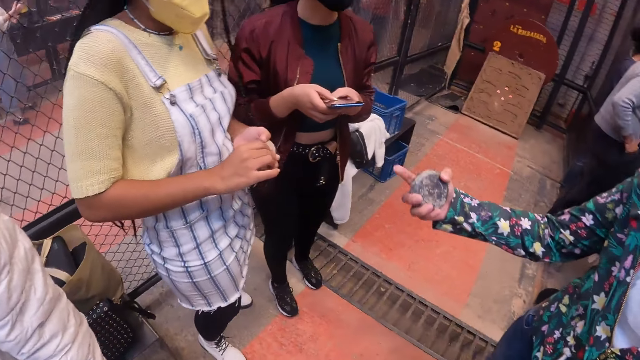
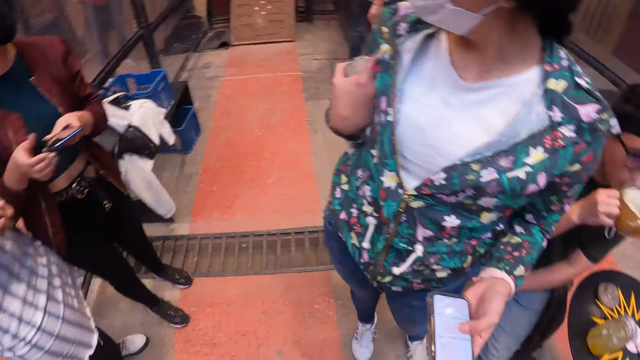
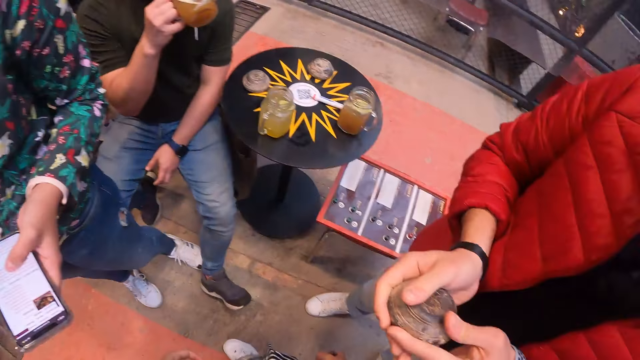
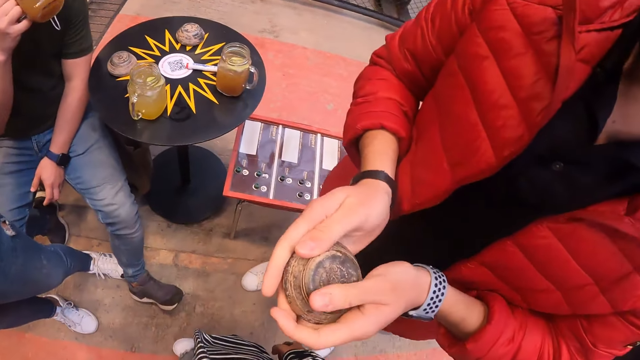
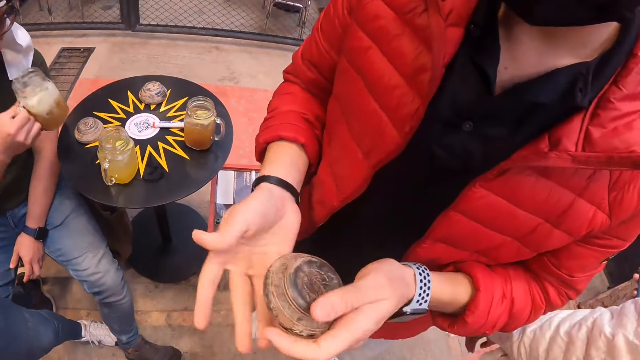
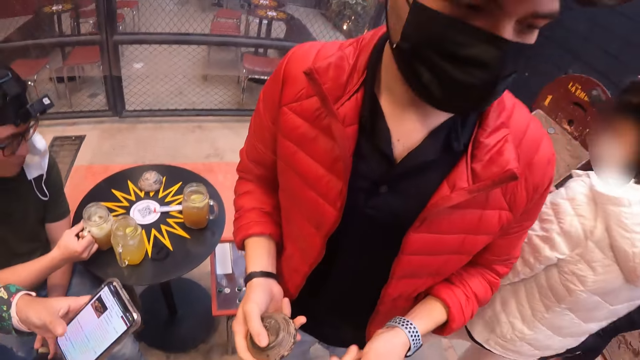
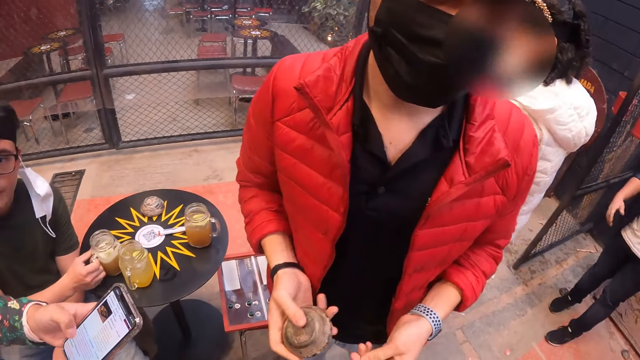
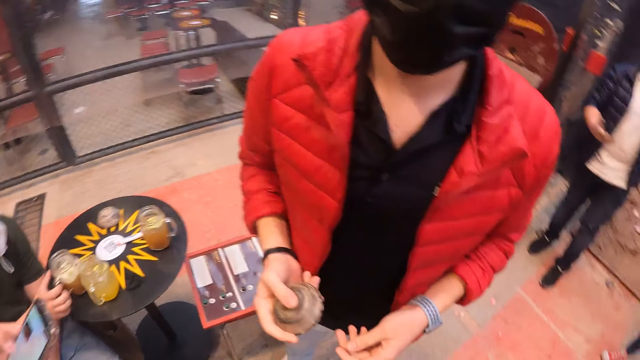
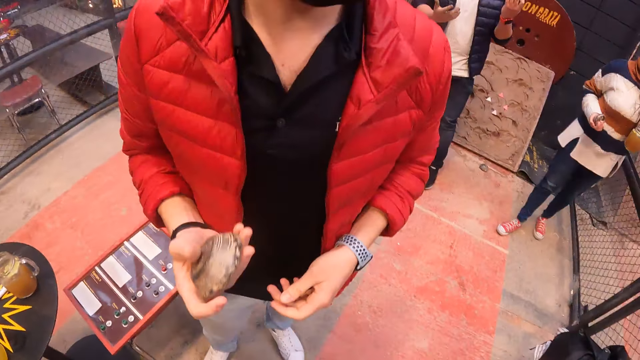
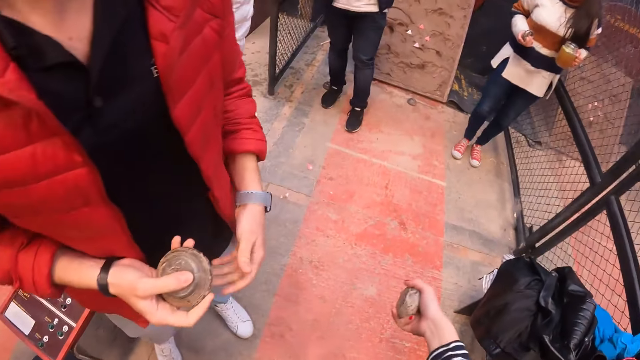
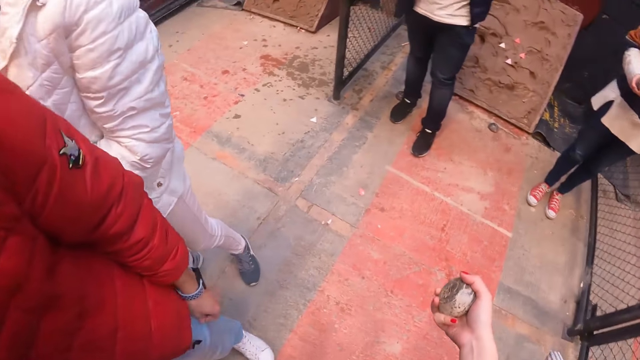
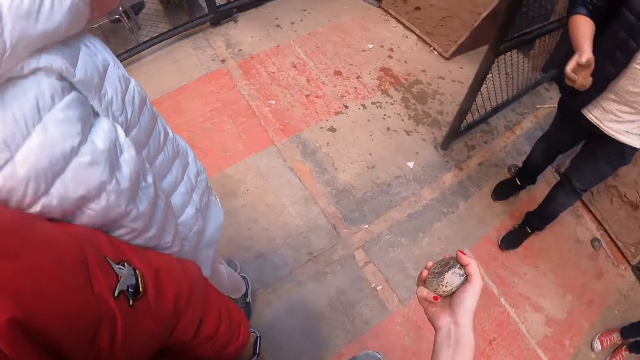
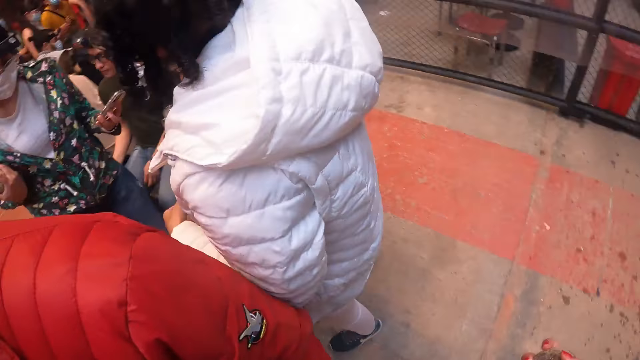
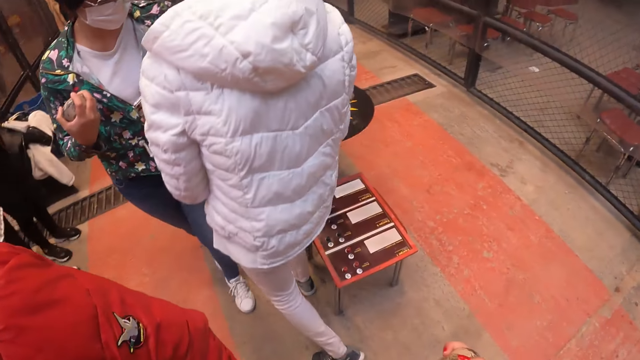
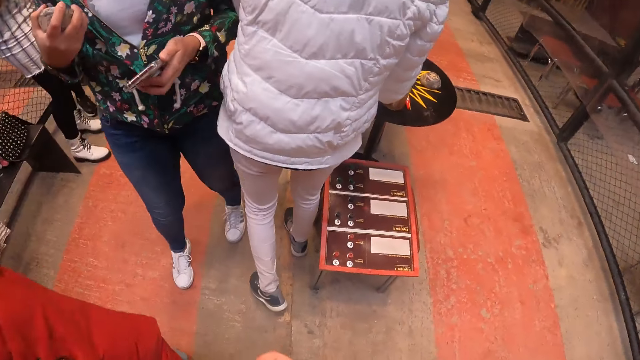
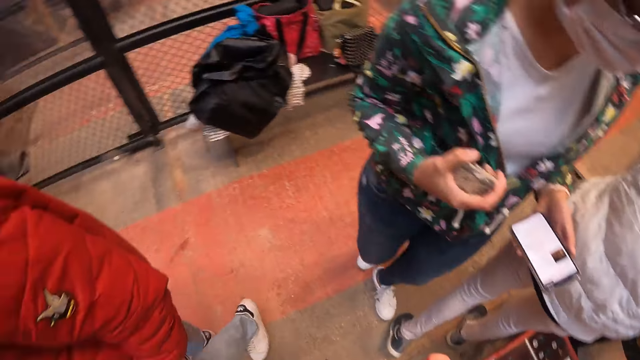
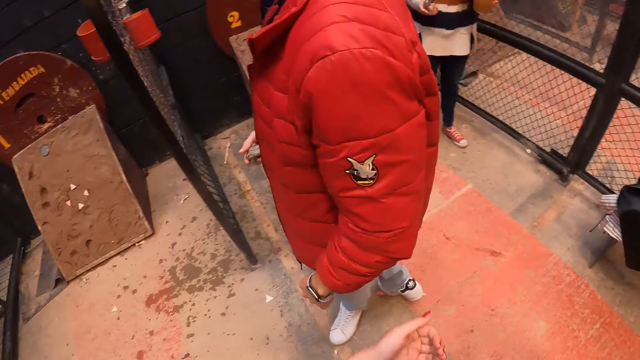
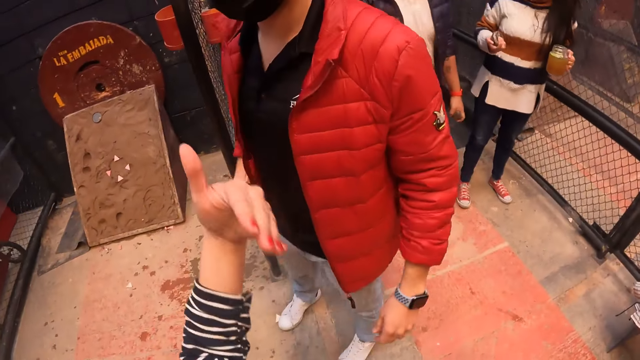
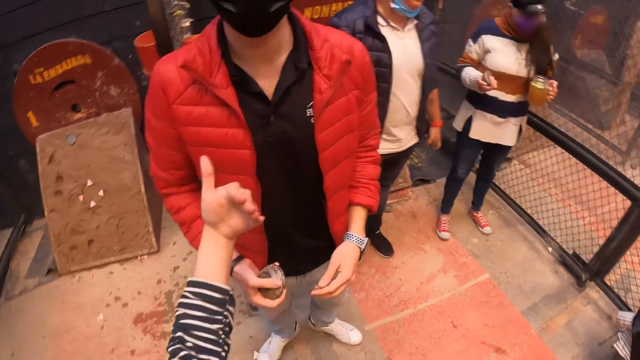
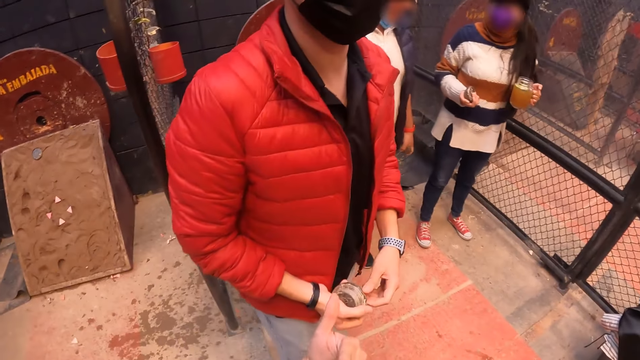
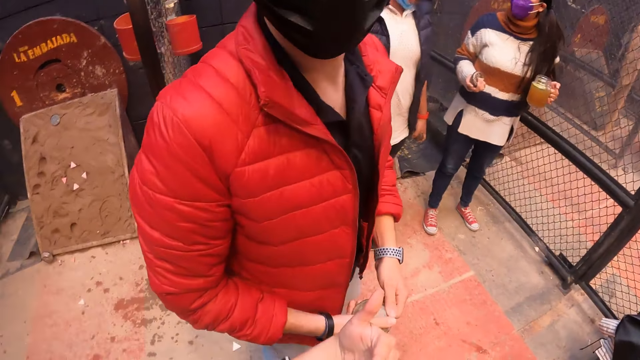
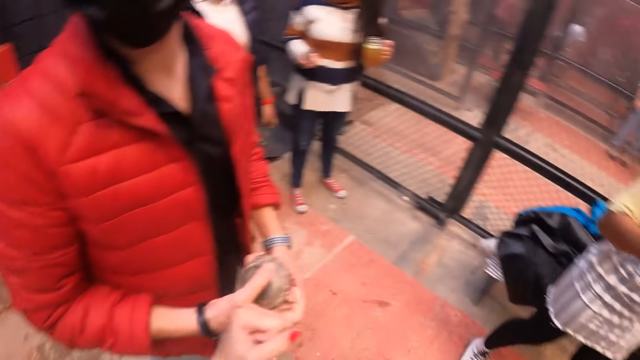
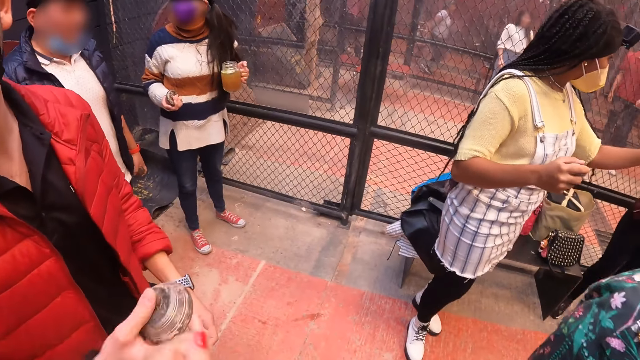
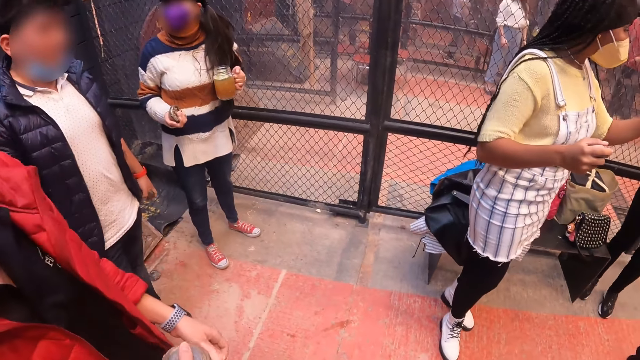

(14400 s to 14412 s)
A man drinks from the glass cup in his right hand. Another man holds a metal puck in both hands, removes his right hand from the metal puck in his left hand, and passes the metal puck from his left hand to his right hand. The first man places the glass cup in his right hand on the table. The camera wearer talks with the other man. She holds her metal puck in her right hand, walks around and moves hands. The other man holds the metal.

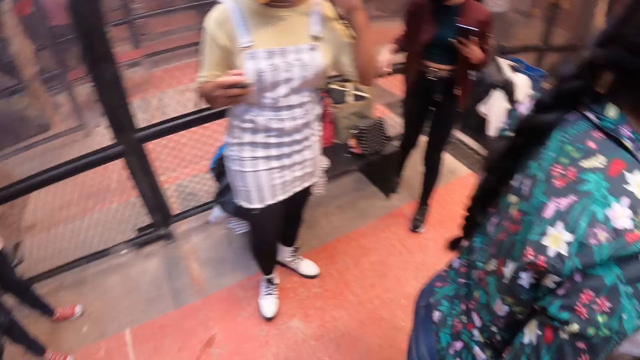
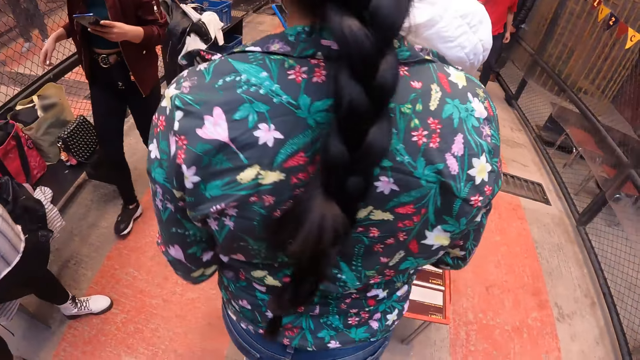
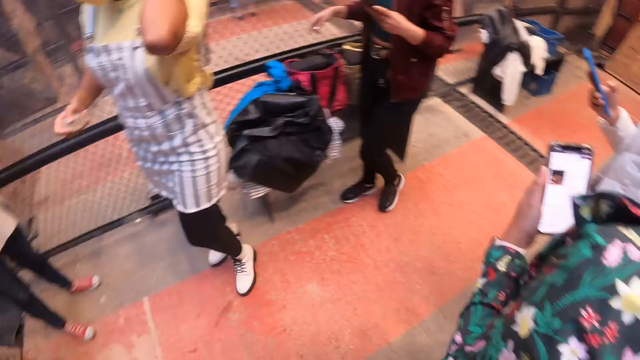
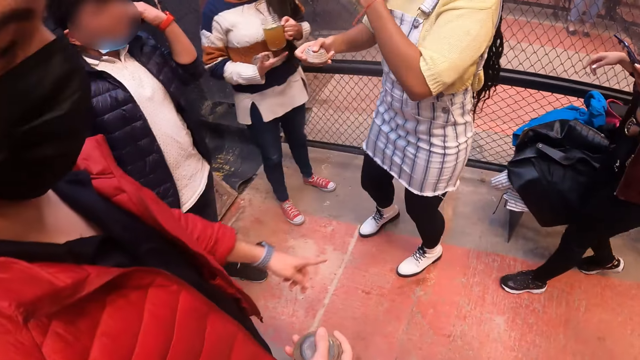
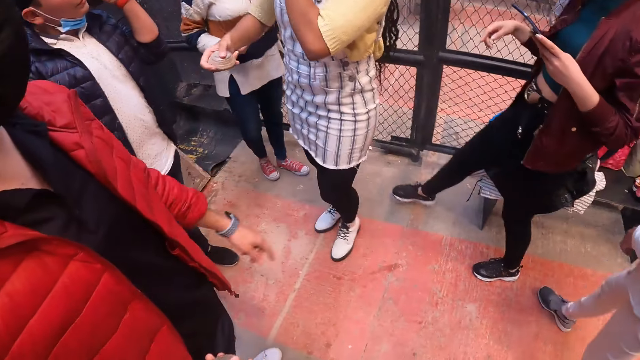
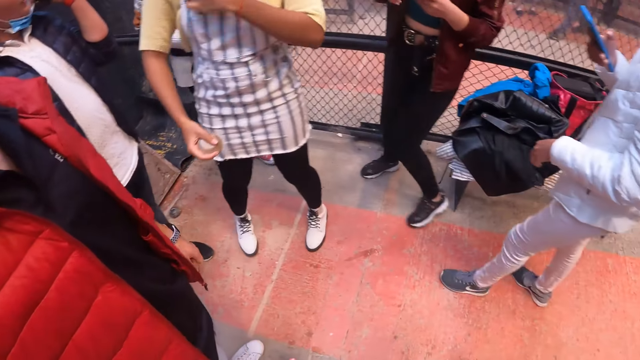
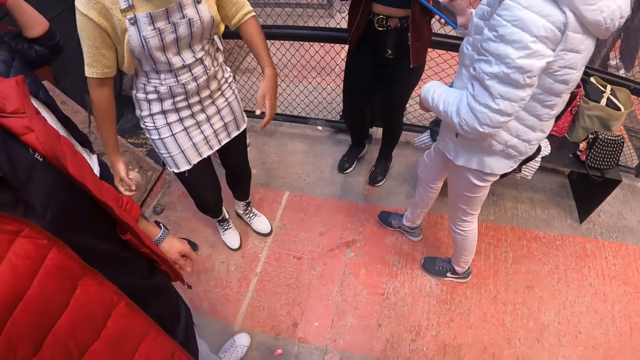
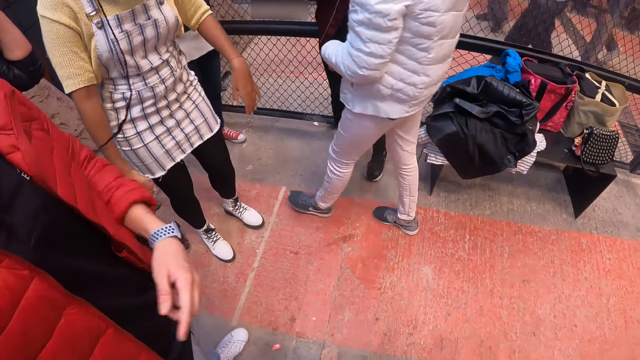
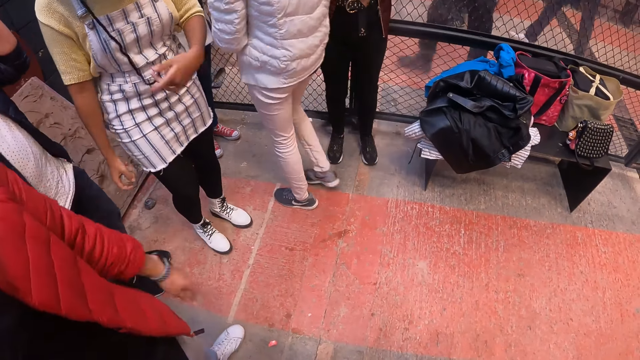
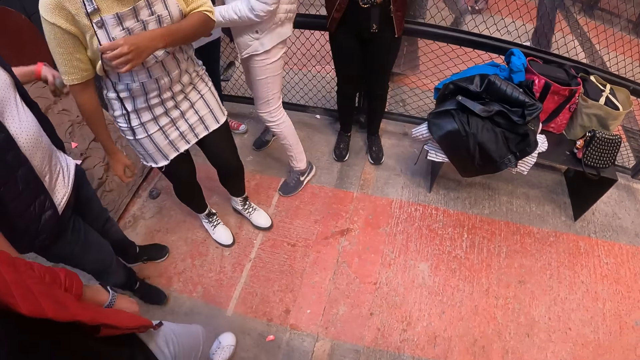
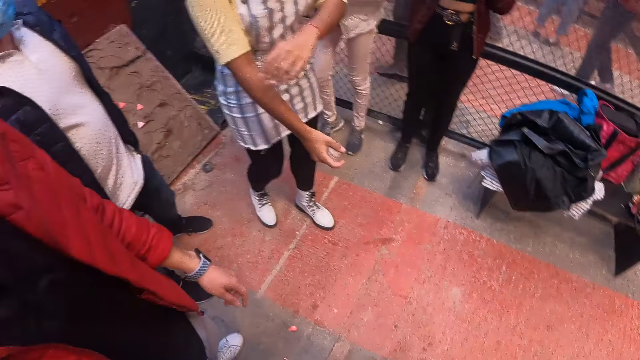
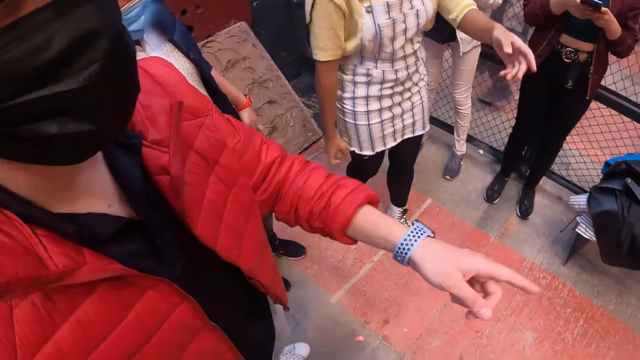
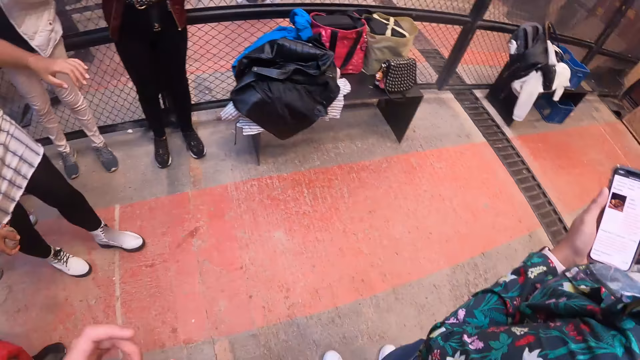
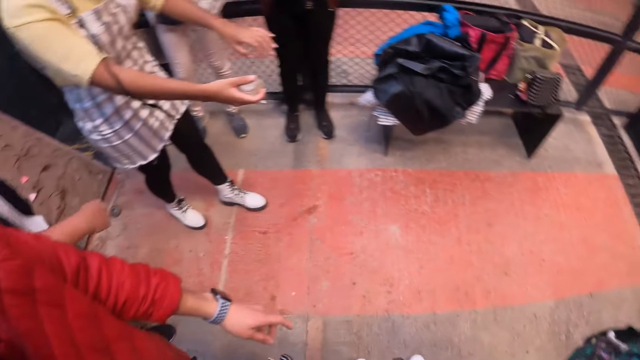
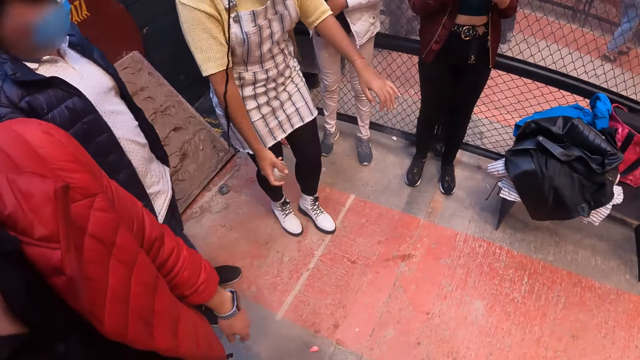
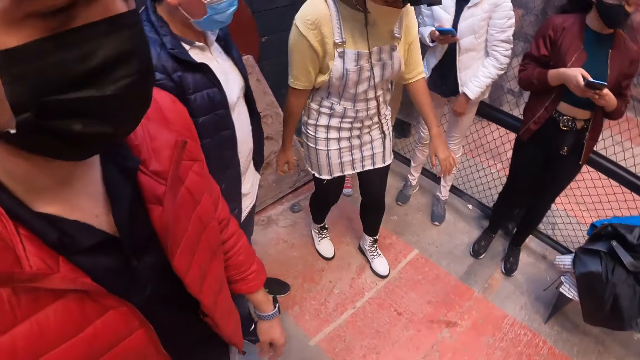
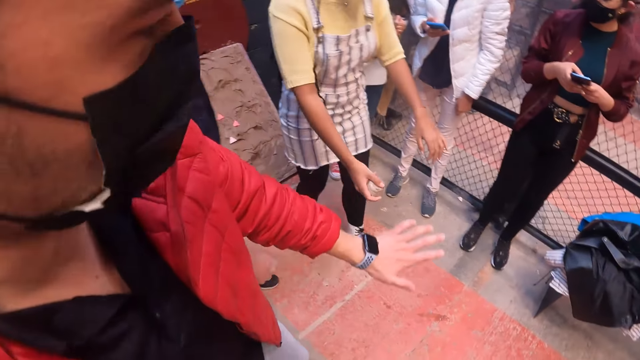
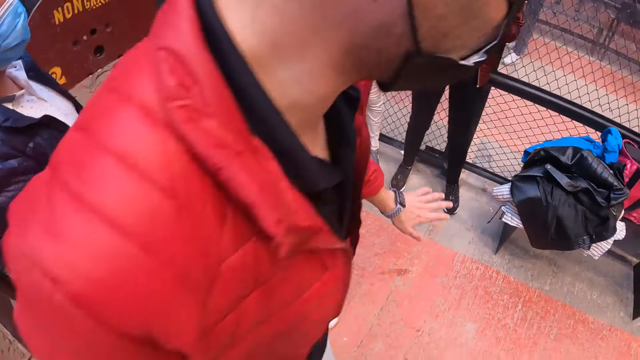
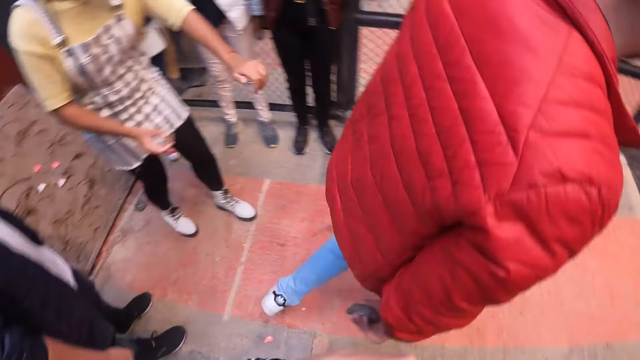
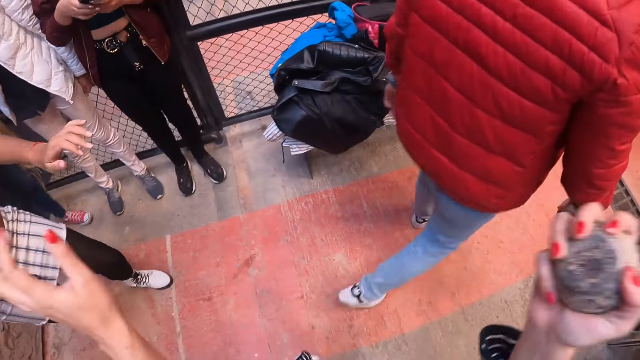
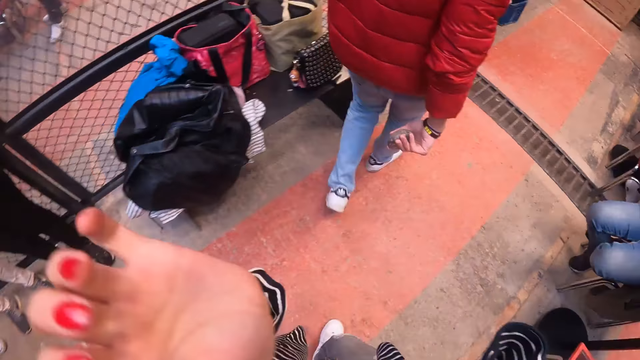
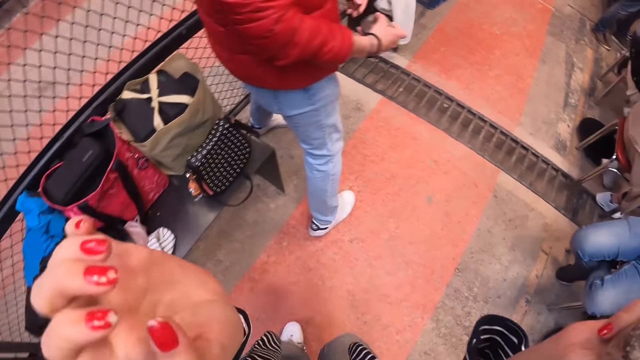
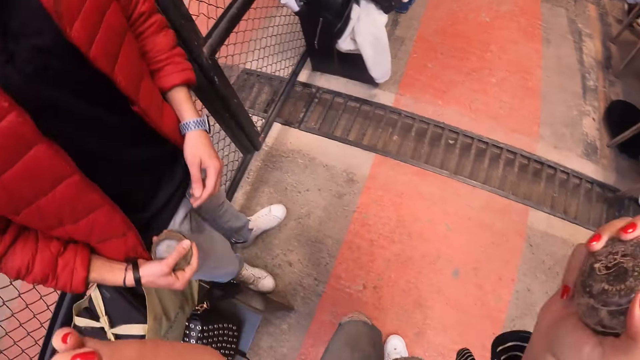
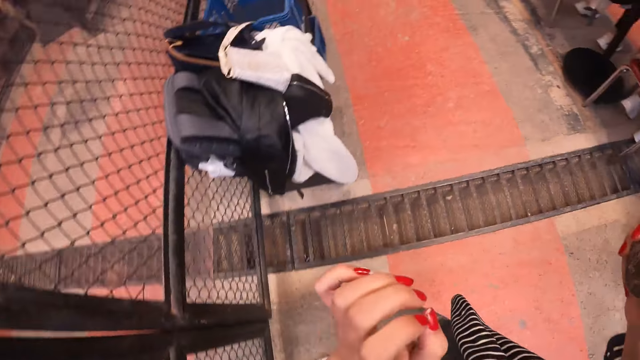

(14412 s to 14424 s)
A woman holds her phone in her left hand. The camera wearer walks around. Another woman holds her phone in her right hand. A third woman swings the metal puck in her right hand. A man moves the hand and walks around. The camera wearer walks around and raises the hand.
